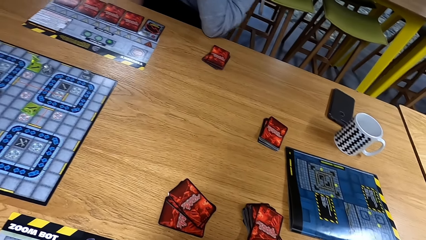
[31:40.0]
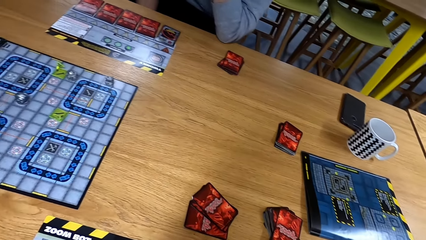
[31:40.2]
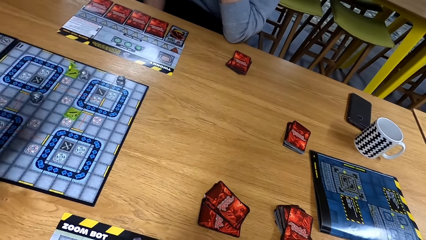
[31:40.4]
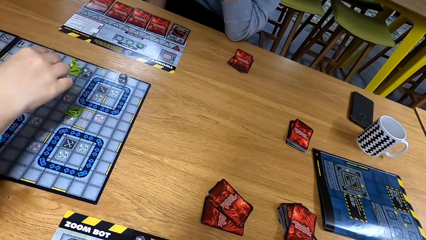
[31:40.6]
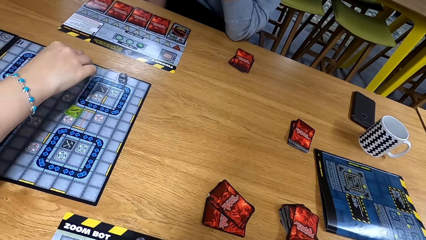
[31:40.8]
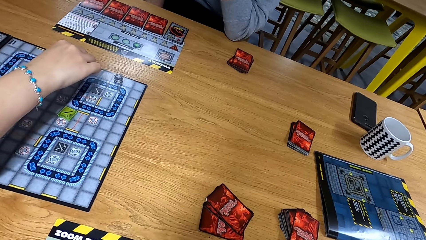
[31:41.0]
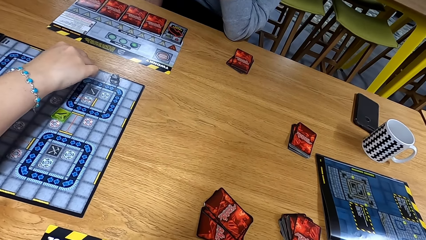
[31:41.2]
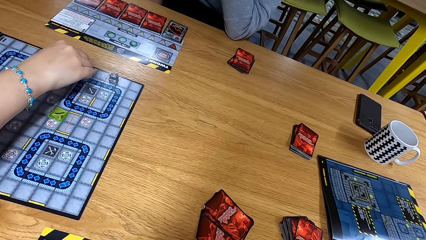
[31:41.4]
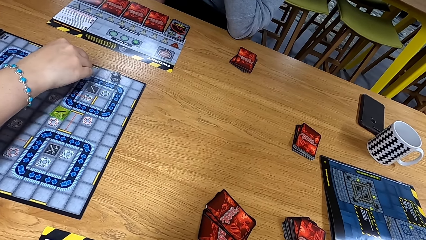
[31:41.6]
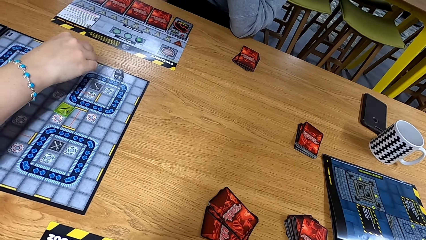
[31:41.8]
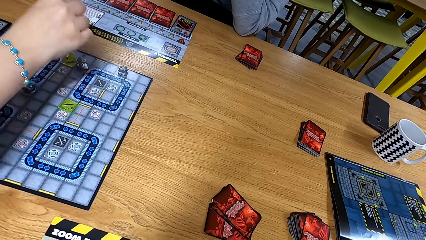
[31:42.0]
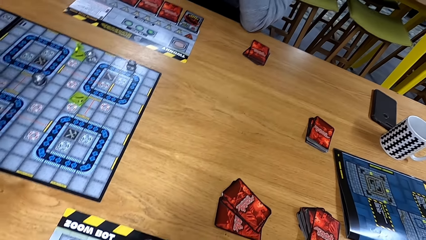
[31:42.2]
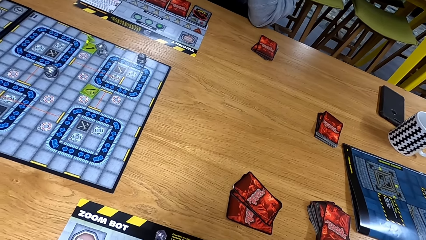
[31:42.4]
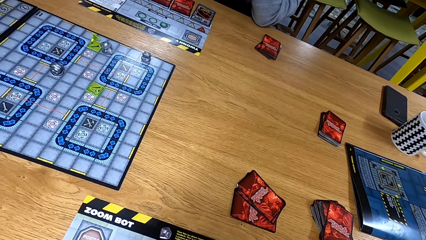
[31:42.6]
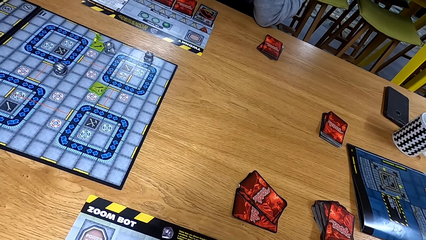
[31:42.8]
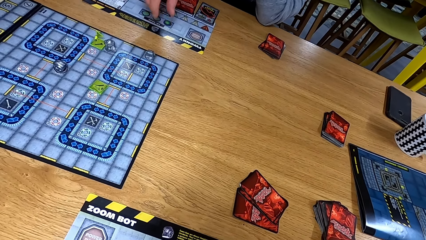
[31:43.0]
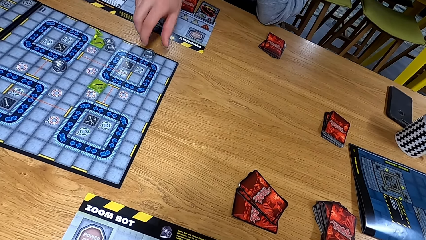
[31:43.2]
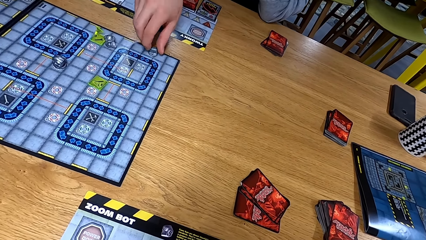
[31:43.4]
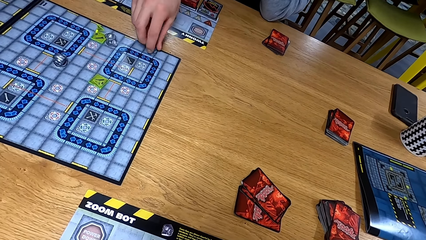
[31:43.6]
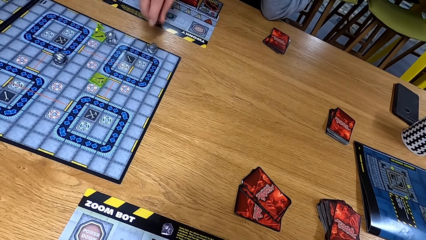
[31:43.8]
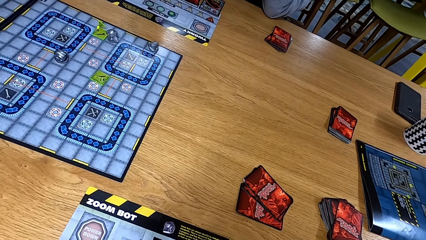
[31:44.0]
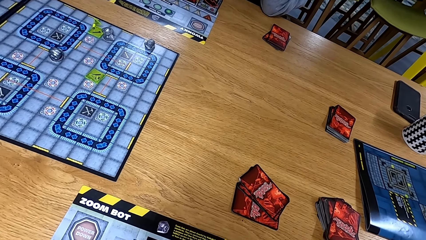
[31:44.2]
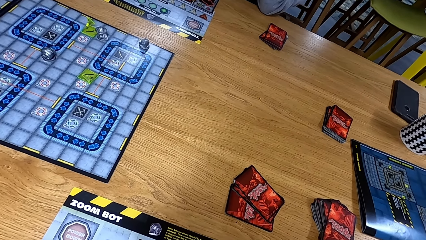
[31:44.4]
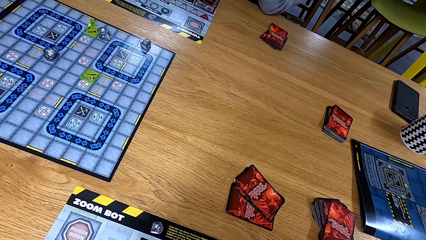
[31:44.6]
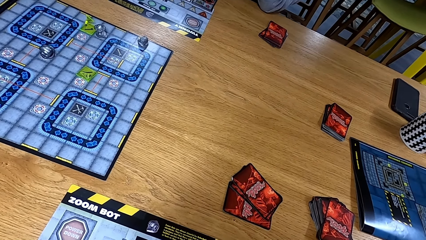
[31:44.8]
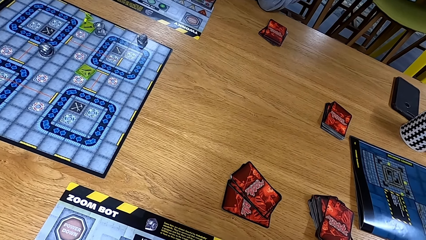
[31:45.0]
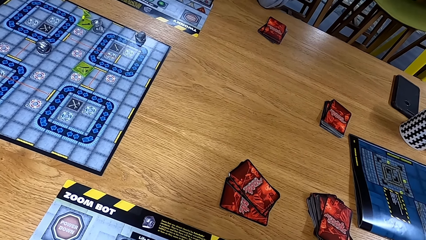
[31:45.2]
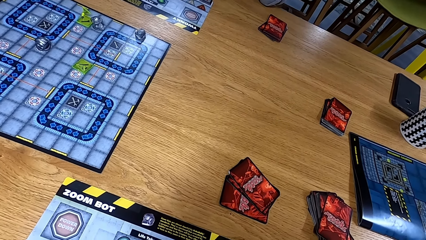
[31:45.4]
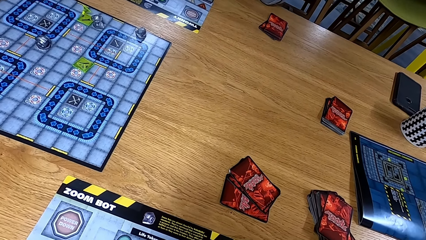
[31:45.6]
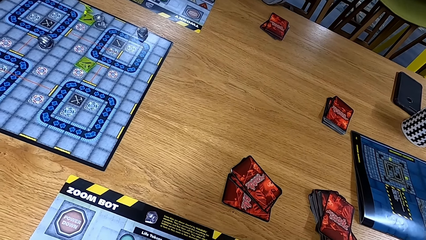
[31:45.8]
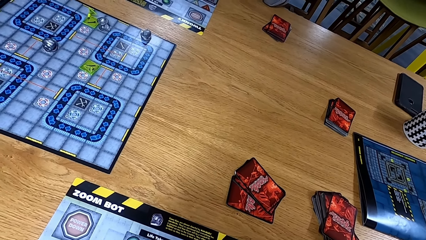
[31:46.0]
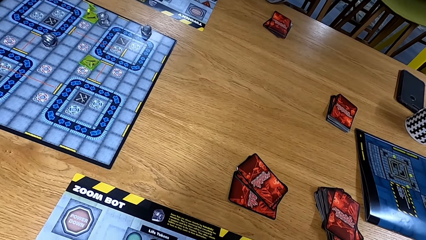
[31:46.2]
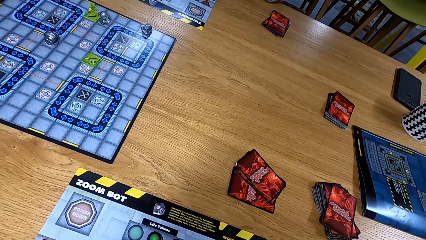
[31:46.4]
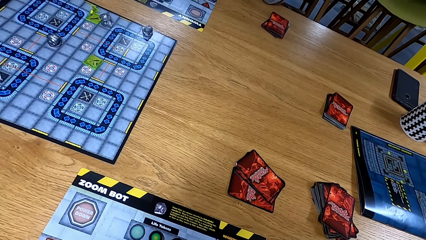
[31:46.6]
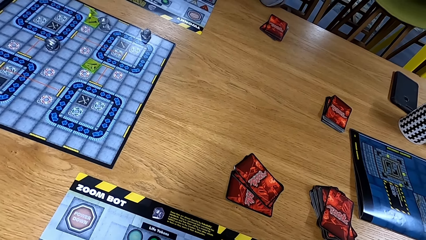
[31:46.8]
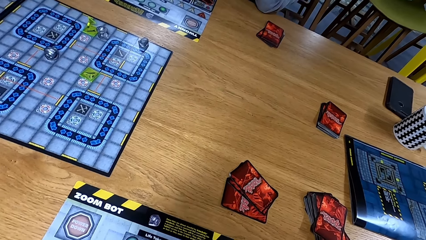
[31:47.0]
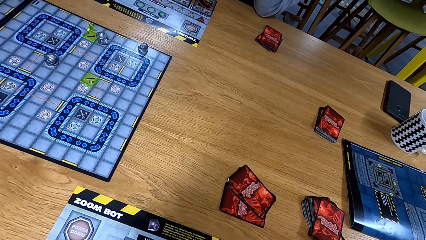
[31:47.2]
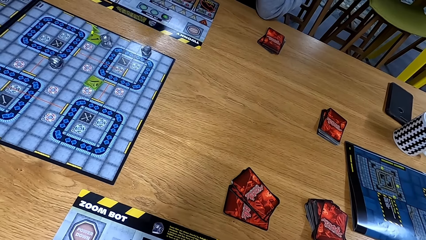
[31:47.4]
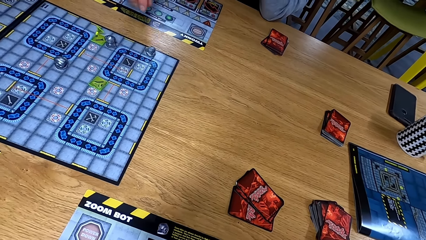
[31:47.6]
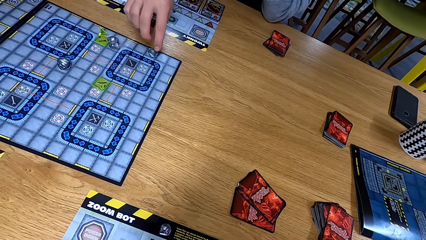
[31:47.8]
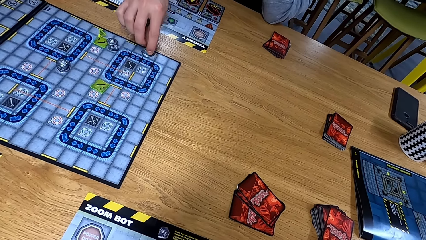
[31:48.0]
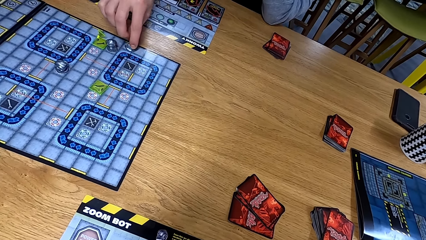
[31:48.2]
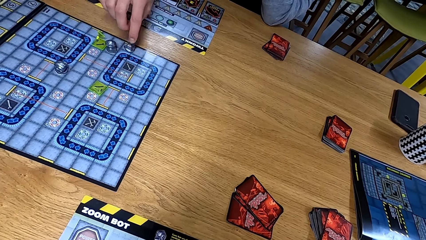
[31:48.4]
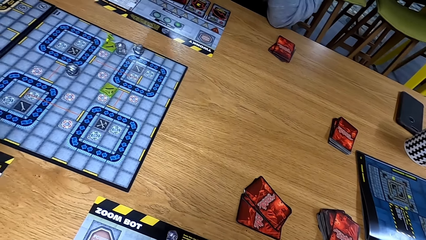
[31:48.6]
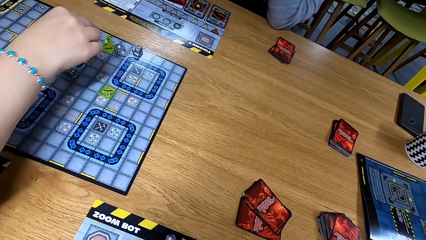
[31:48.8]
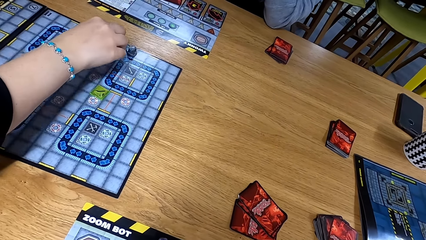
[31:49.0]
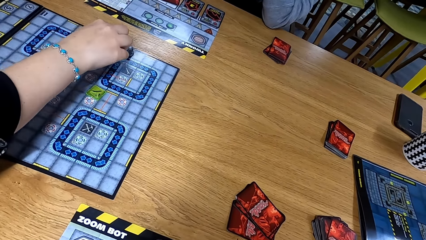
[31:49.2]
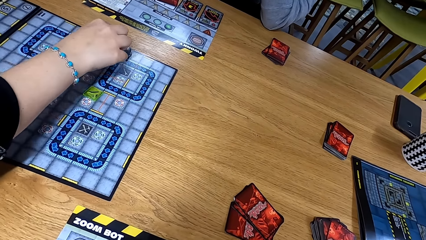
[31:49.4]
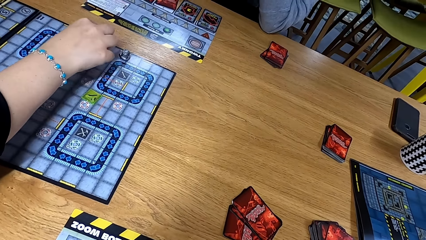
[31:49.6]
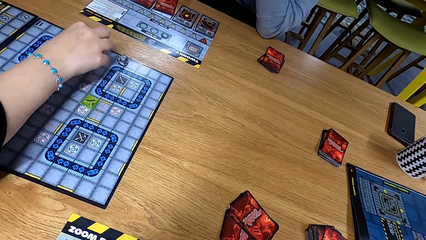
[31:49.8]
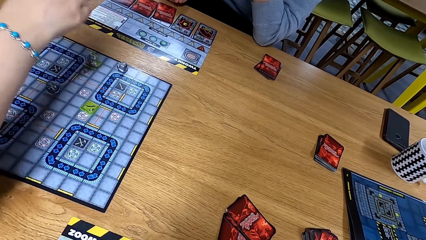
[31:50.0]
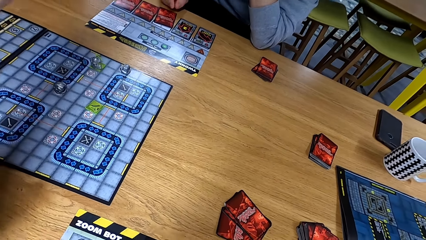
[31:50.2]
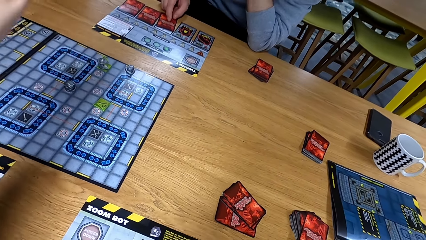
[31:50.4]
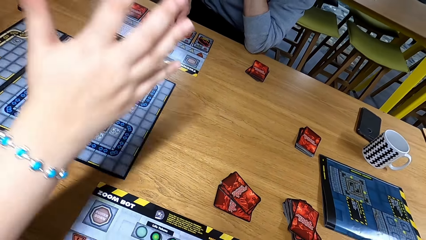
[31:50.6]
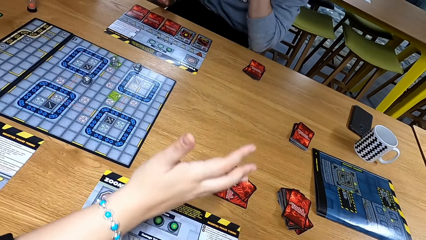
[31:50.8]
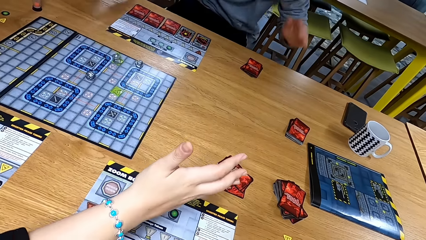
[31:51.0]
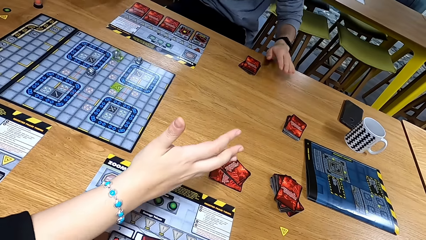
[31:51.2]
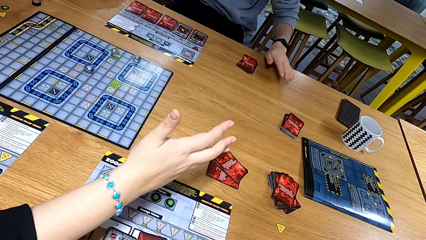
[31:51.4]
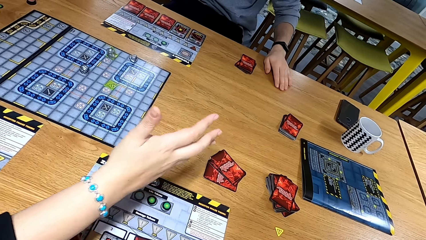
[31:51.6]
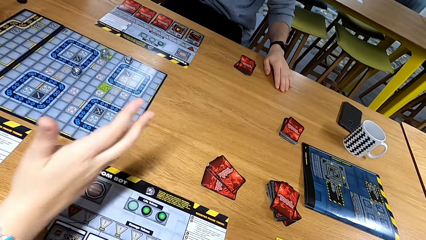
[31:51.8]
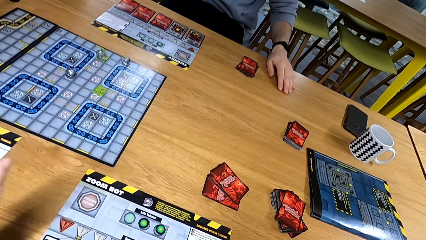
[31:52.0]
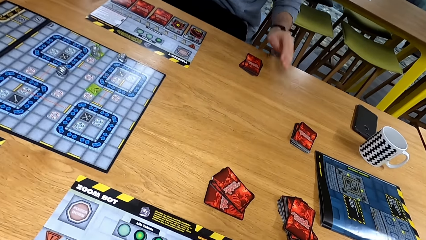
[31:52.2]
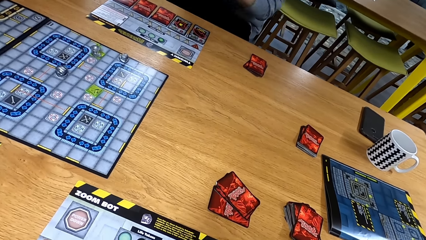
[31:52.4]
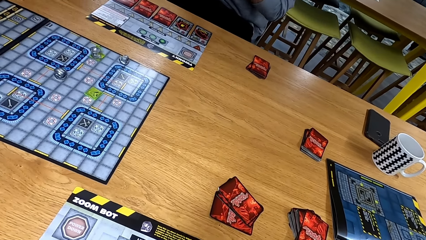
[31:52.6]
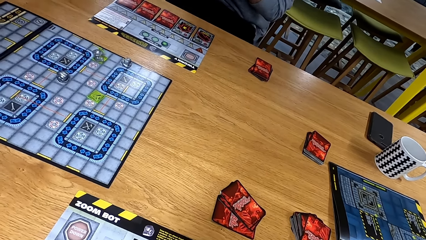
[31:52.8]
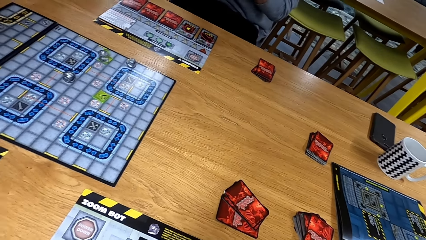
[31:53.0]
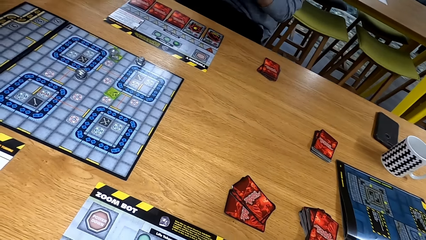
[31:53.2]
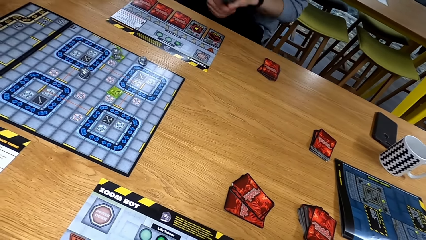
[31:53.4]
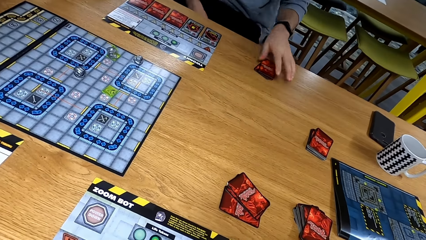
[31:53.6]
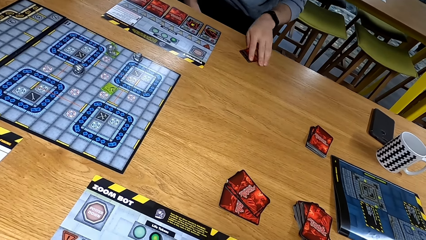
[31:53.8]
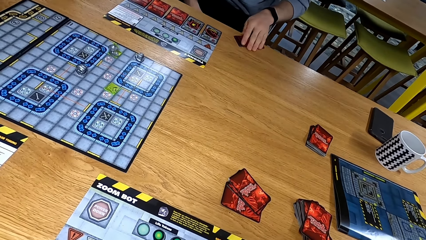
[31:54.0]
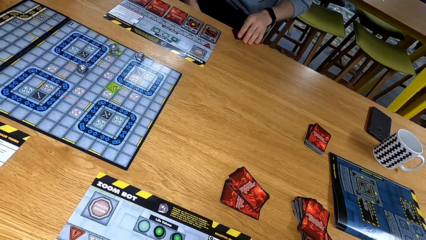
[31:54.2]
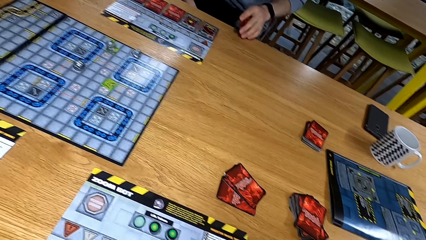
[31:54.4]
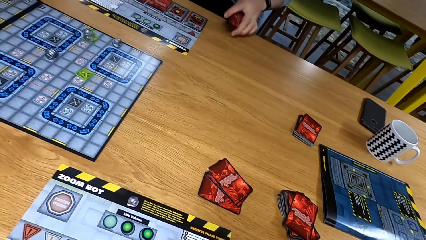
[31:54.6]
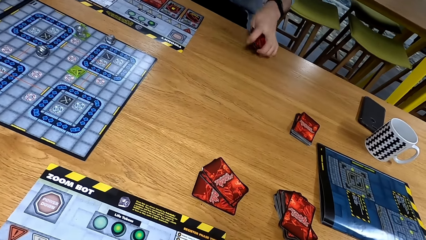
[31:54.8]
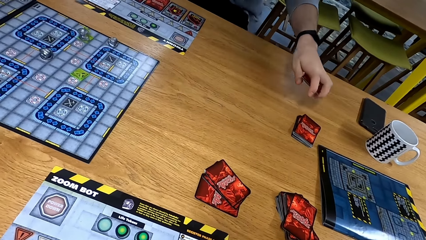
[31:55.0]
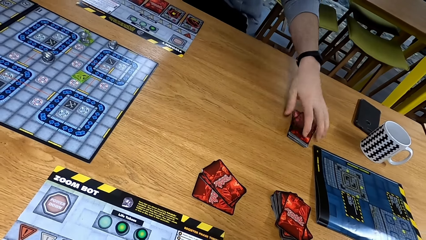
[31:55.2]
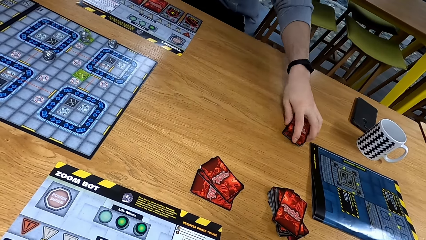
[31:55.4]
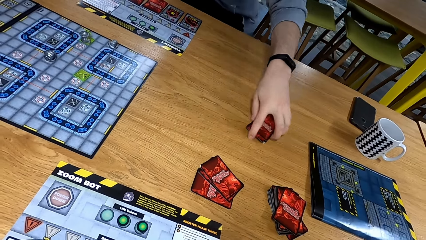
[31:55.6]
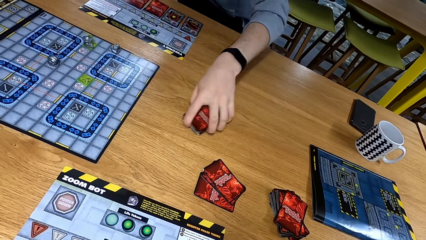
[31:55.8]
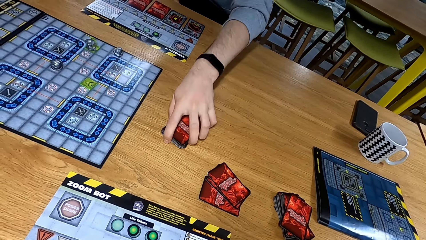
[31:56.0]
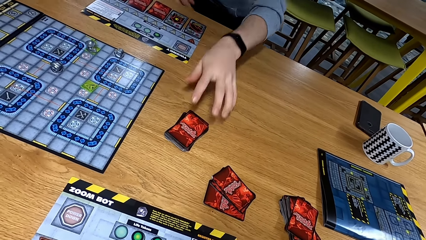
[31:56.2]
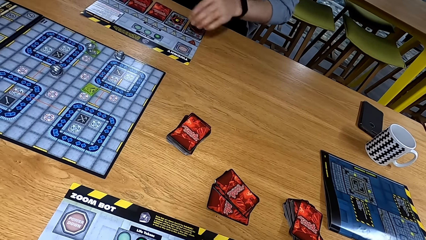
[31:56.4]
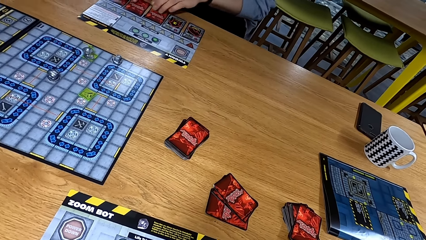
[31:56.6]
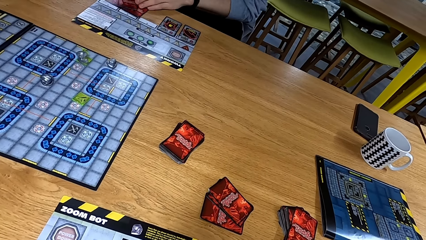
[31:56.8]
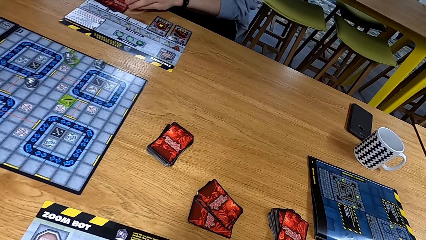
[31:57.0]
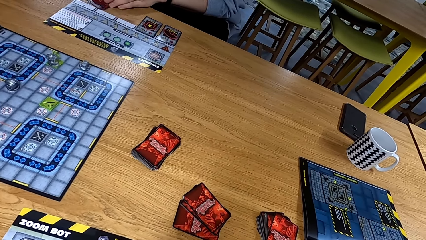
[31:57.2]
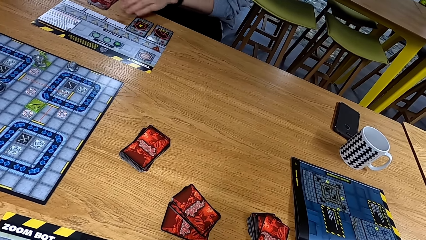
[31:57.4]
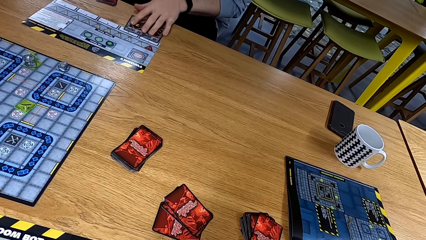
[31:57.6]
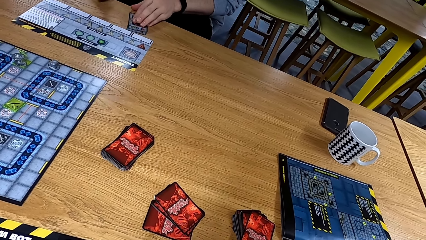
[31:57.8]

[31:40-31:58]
A man moves a dice on the playing board. Another man moves a dice on the playing board. The first man moves the dice on the playing board. The other man taps the table. He moves a card away from the table and picks the card. The camera wearer moves the cards to the table.
